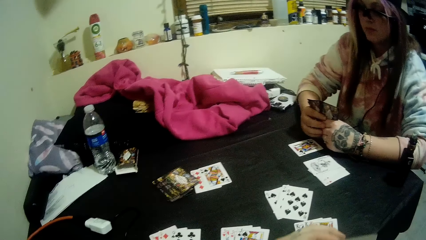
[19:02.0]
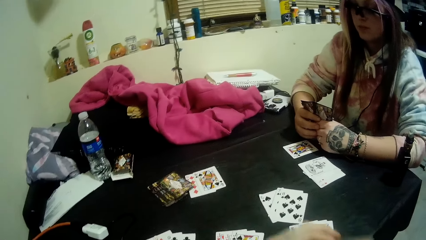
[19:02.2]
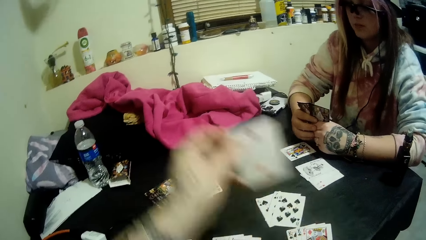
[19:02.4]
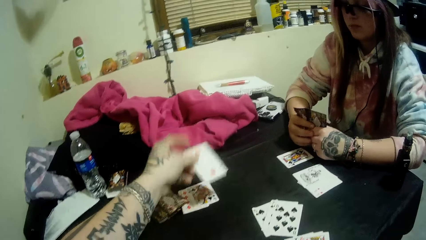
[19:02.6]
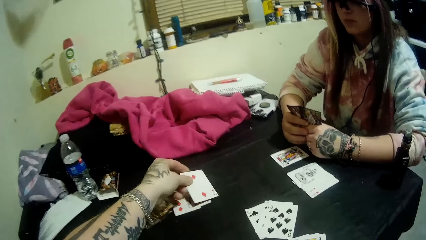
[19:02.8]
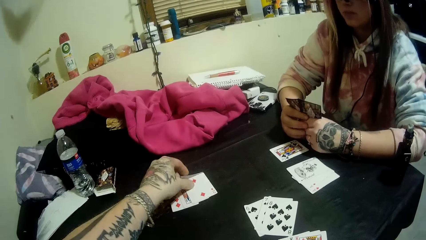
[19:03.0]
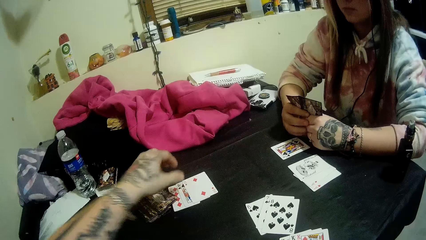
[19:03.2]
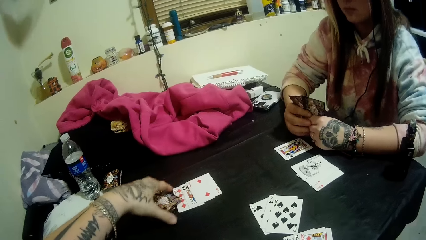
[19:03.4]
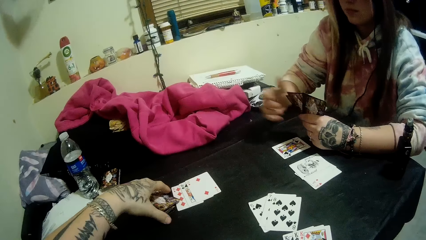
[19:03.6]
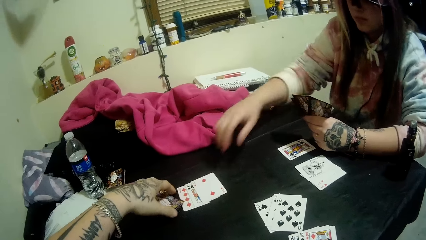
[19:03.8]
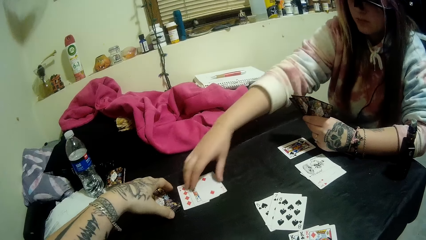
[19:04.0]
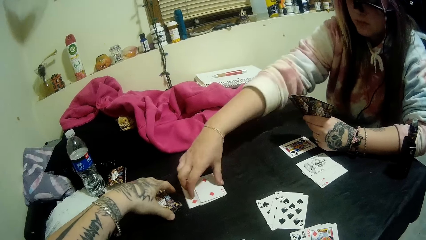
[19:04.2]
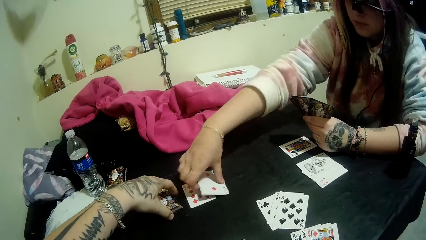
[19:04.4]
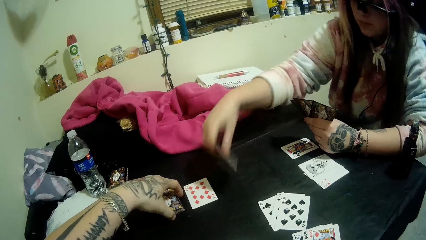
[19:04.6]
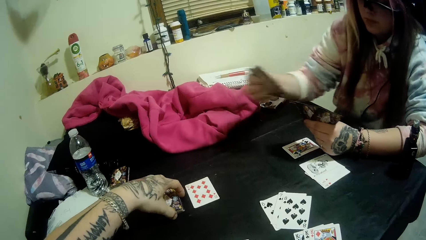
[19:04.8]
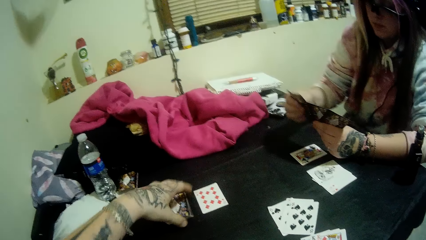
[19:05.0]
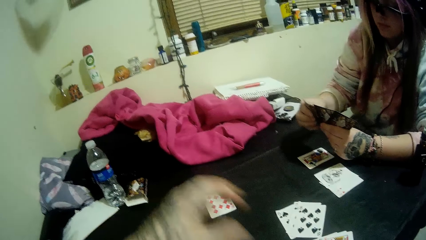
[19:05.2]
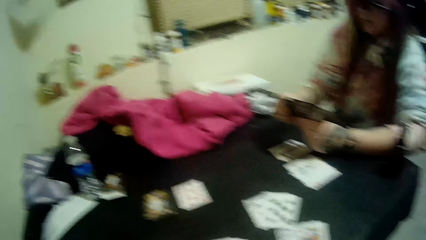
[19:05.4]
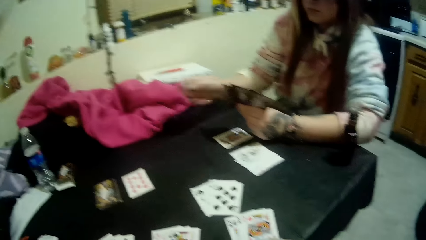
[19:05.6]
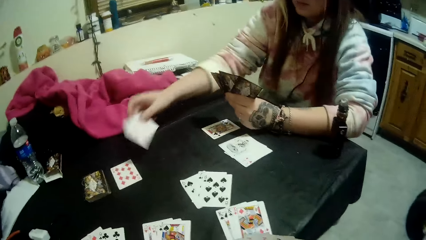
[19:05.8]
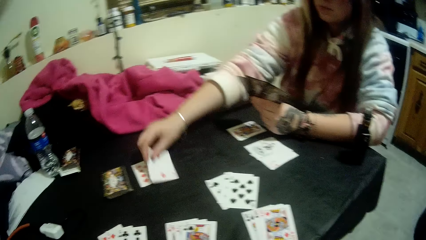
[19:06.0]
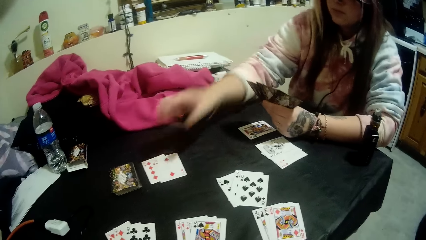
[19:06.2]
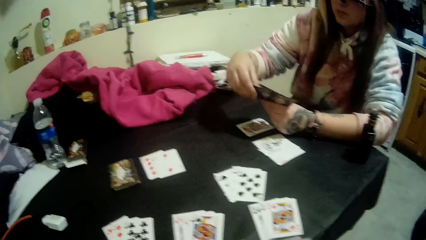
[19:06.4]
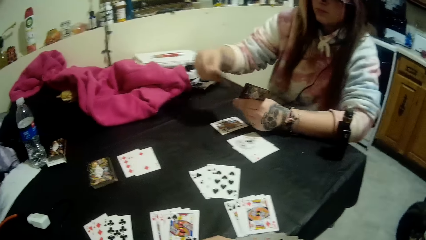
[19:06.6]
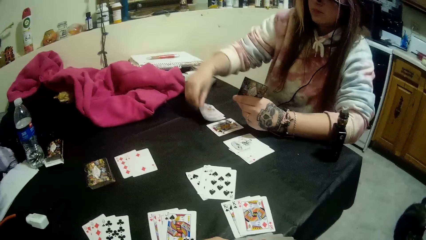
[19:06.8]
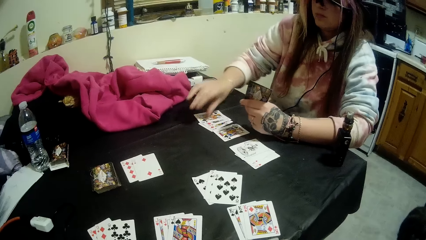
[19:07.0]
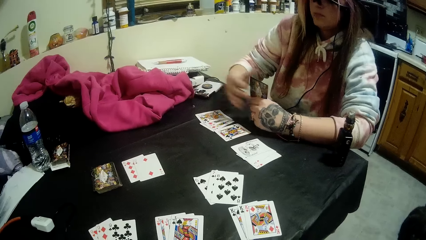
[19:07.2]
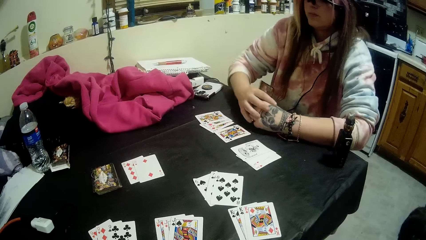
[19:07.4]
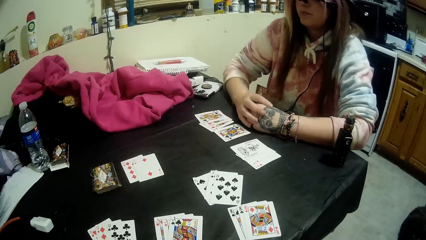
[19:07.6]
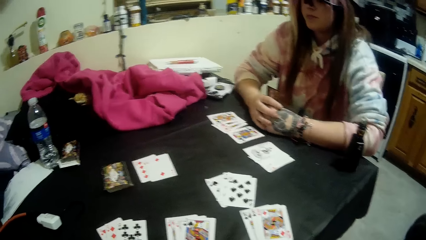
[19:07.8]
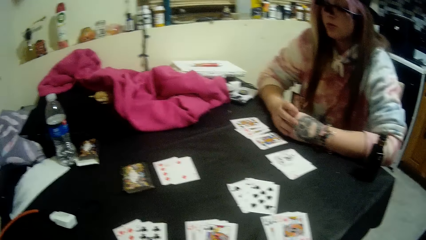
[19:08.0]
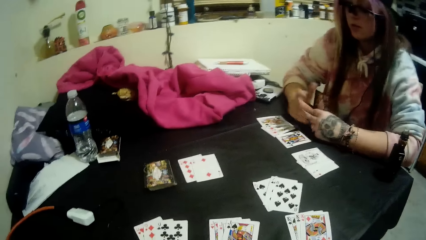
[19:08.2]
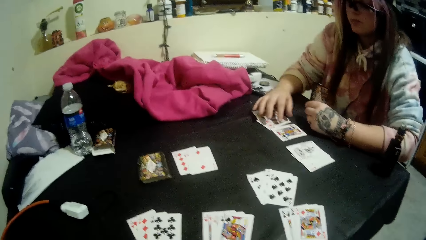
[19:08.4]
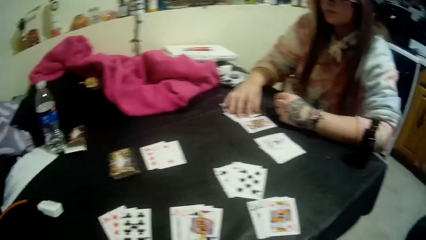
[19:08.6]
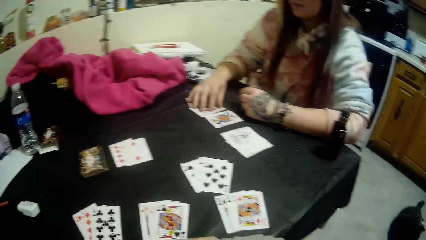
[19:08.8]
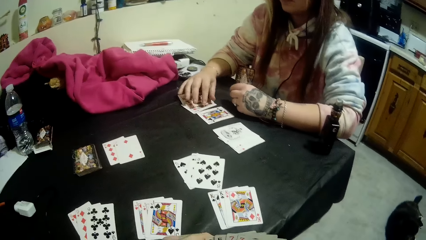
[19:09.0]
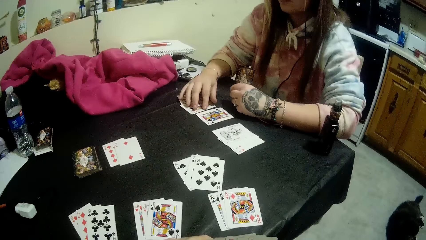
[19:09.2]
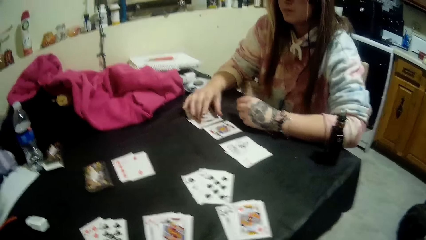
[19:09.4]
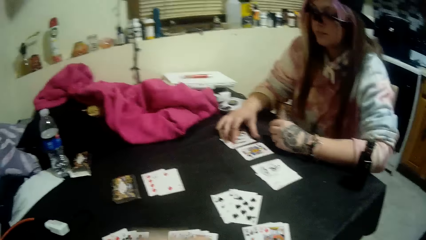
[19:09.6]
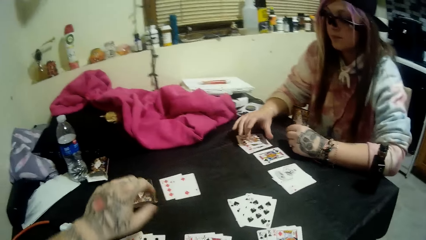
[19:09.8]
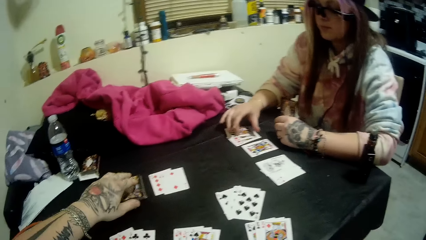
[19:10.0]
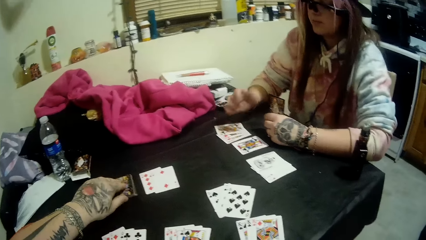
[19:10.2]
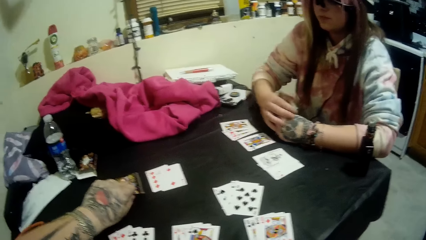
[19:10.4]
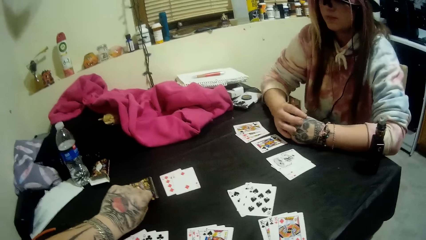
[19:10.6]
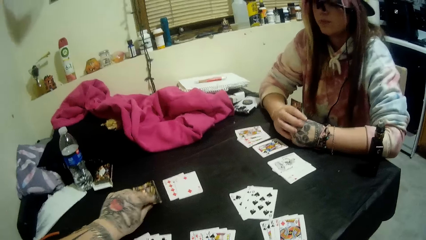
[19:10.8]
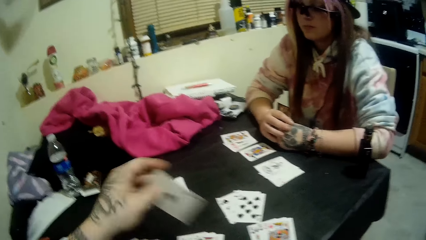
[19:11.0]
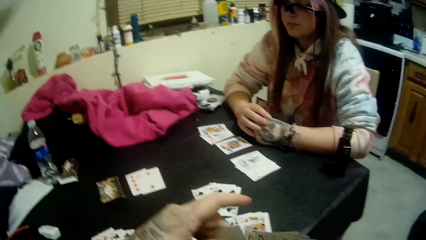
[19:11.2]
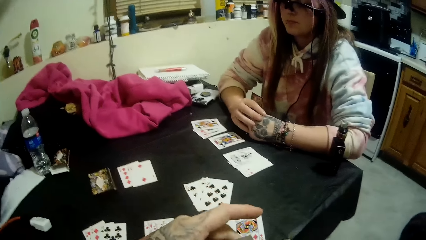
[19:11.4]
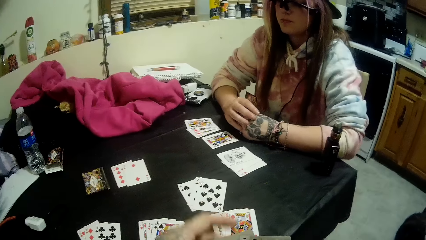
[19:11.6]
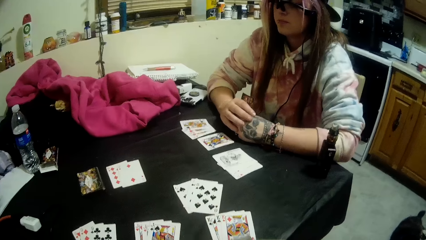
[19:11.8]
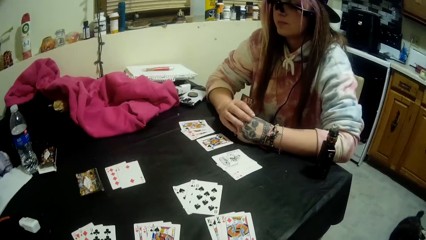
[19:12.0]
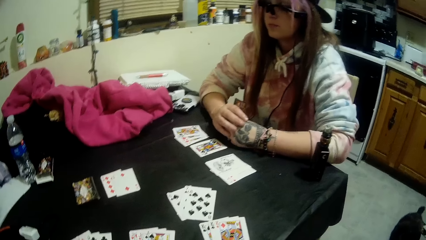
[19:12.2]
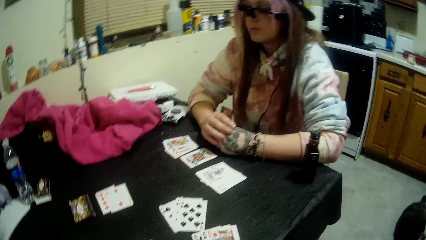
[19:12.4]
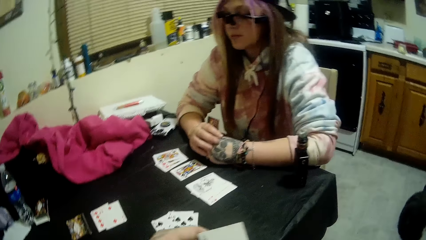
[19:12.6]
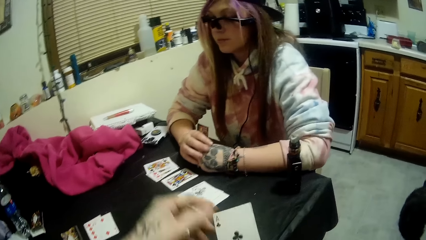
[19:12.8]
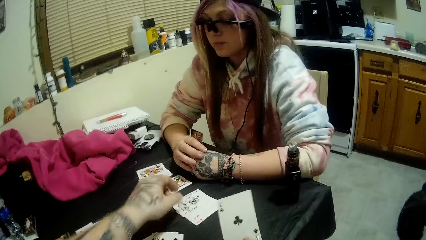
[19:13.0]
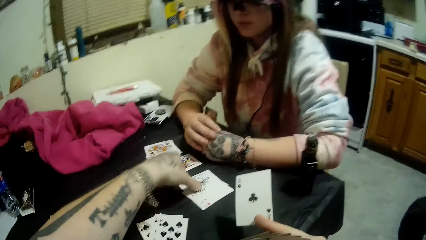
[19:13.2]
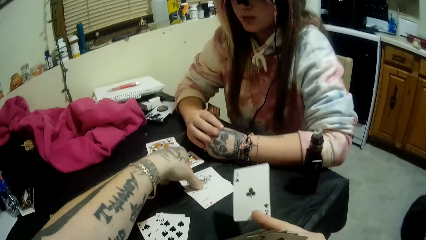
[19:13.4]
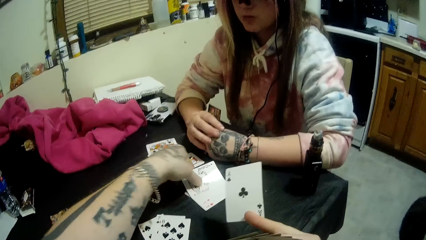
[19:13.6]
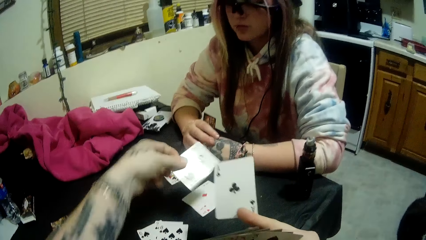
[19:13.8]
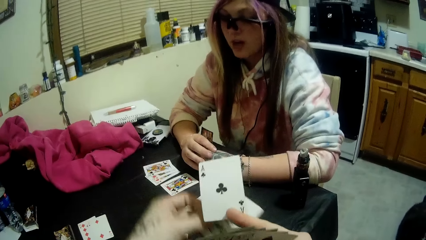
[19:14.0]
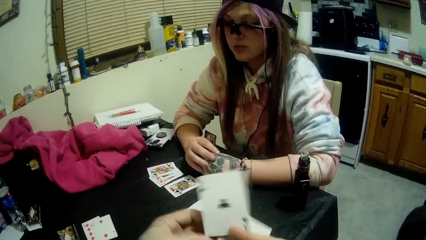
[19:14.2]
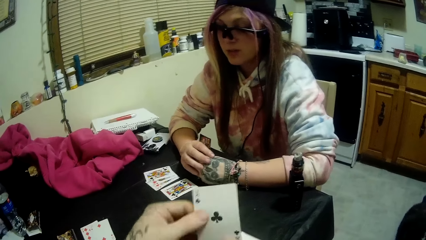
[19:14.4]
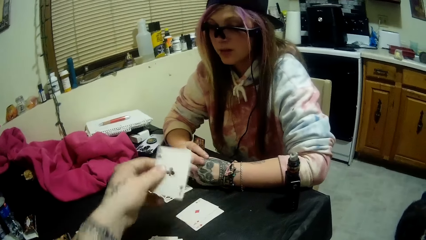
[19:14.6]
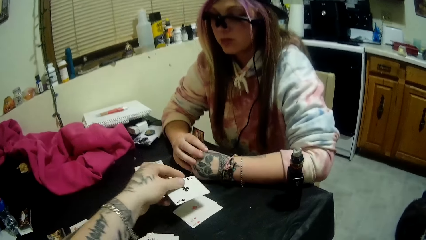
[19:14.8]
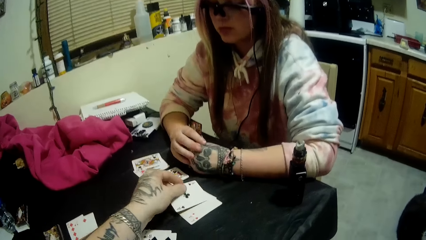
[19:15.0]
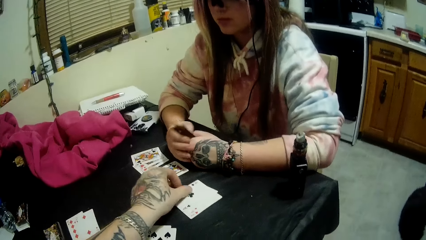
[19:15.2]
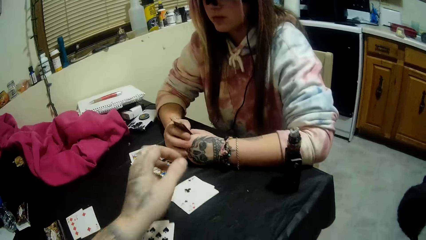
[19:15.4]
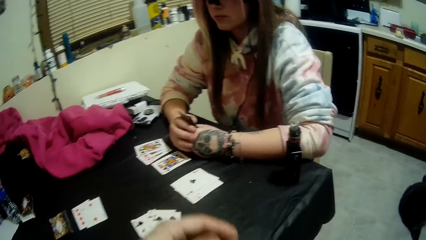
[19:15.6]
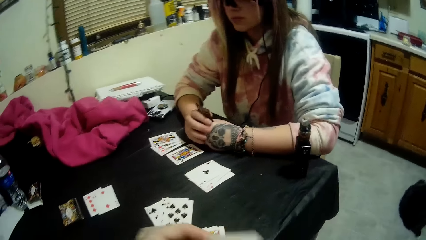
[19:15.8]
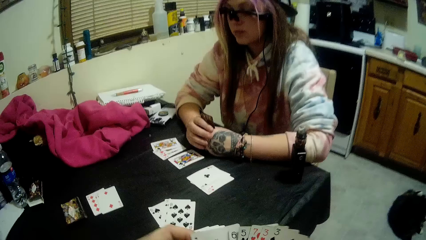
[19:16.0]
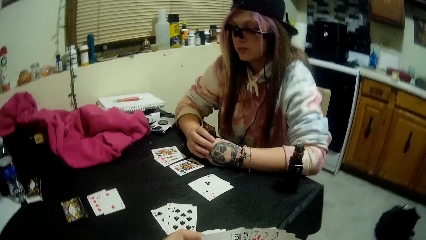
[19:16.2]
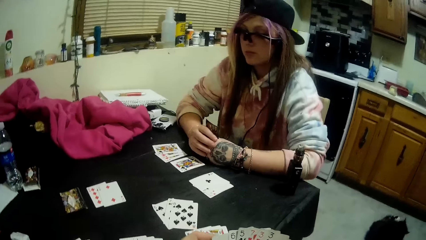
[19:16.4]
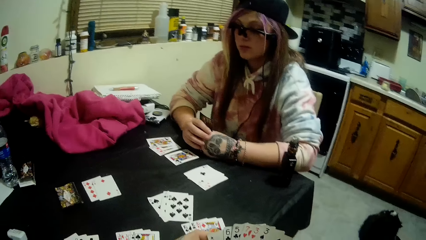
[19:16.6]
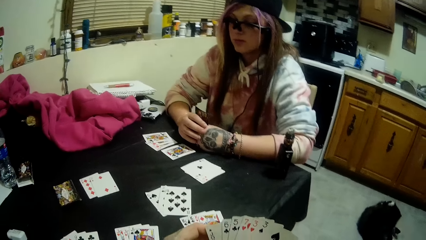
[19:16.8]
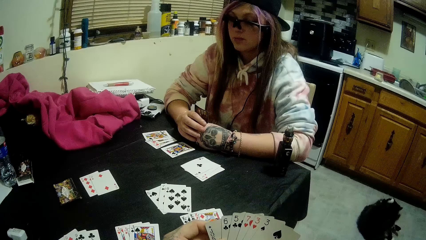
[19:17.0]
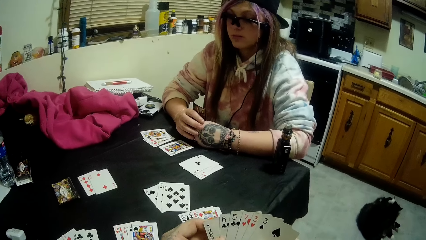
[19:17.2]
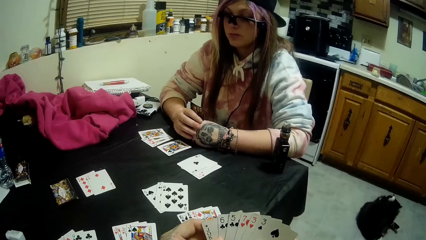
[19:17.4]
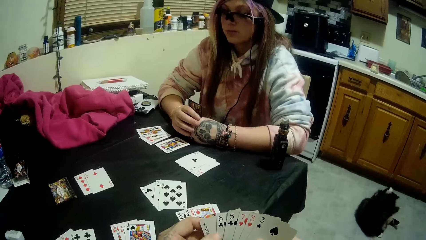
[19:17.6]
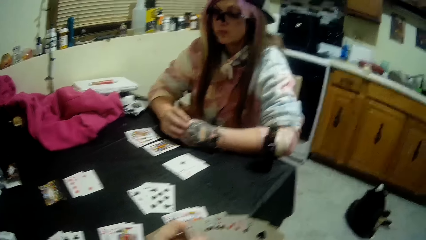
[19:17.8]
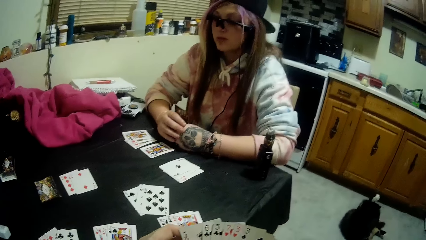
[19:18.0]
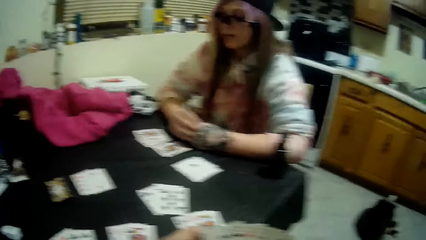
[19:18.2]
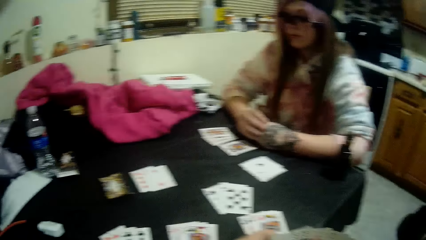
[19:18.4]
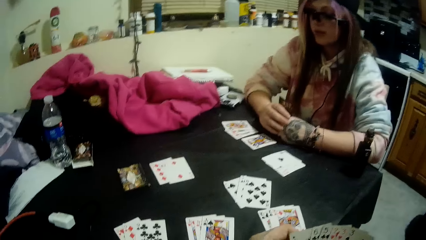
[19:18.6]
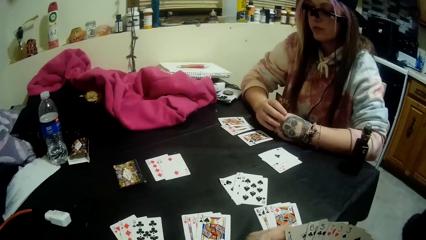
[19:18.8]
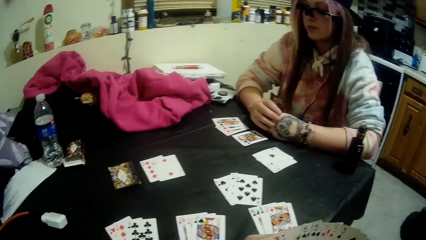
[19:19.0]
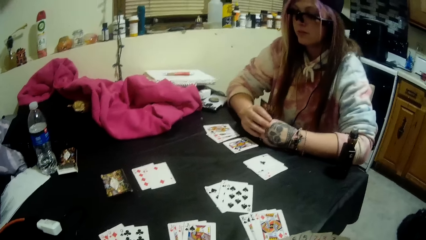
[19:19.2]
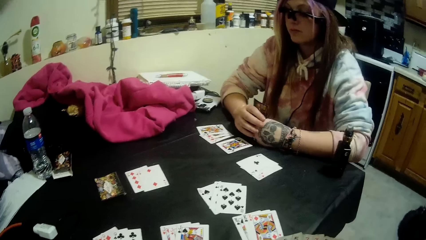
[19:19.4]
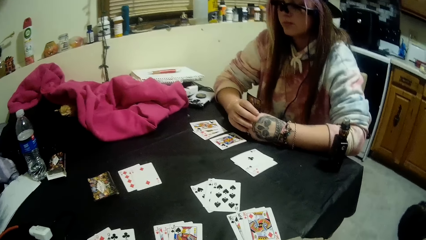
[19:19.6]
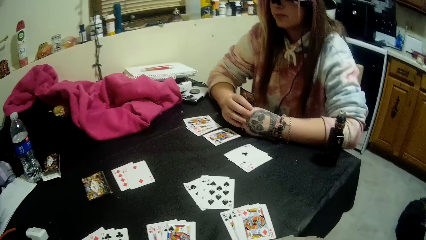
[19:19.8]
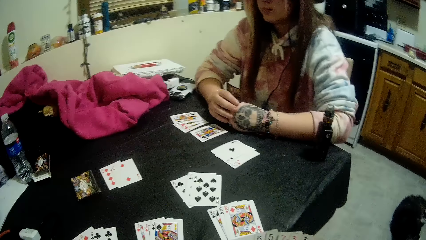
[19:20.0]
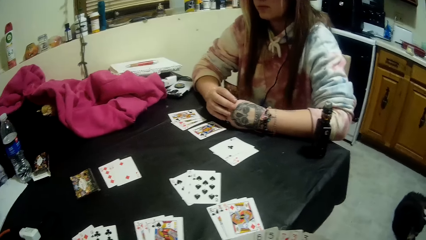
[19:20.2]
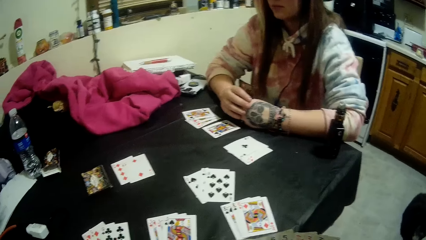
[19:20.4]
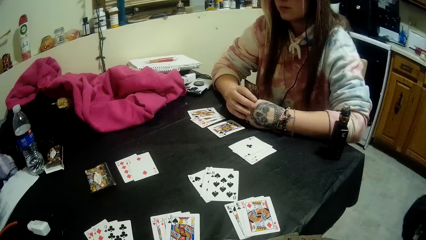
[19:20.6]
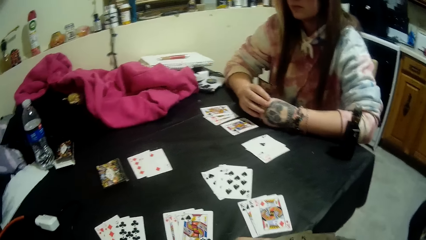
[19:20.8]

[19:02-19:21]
The camera wearer looks at the table. He drops a card on the pile of cards with his right hand. He picks the card on the table. He adjusts the closed deck of cards with his left hand. A woman picks up a set of two cards from the closed deck of cards on the table with her right hand, holds the card, drops a card on the pile of cards on the table with her right hand, touches the card, drops a set of three cards on the table with her right hand. The woman holds the cards, adjusts the set of three cards on the table with her right hand, touches the cards. The camera wearer picks up a card from the closed deck of cards with his left hand. He holds the cards. He picks up a card from another set of three cards on the table with his left hand. He passes a card from his right hand to his left hand. He holds the cards. He drops the card on the set of three cards on the table with his left hand. He holds the cards. The woman talks to the camera wearer. A cat stands on the floor.
